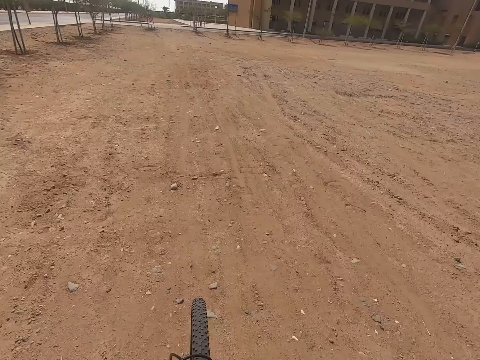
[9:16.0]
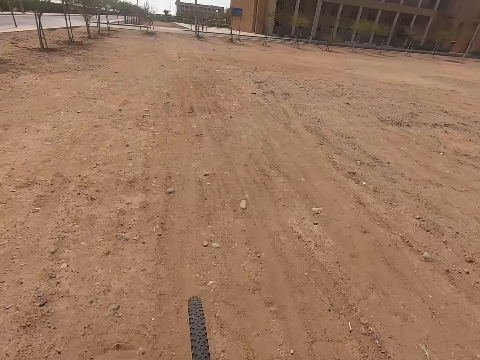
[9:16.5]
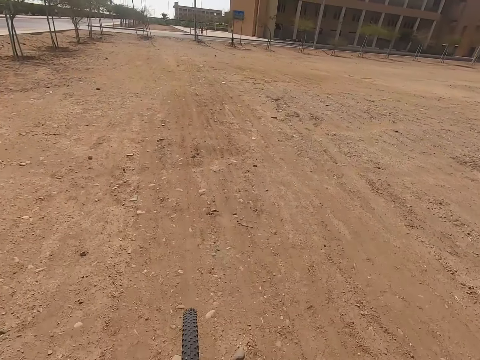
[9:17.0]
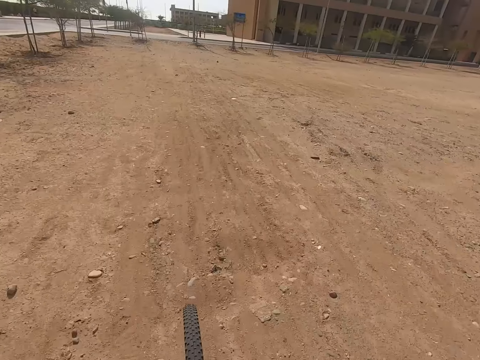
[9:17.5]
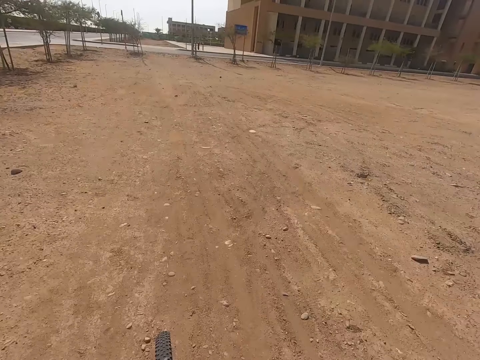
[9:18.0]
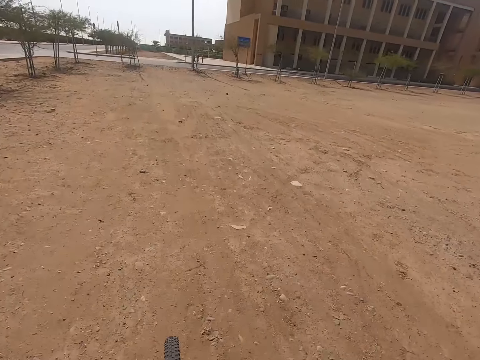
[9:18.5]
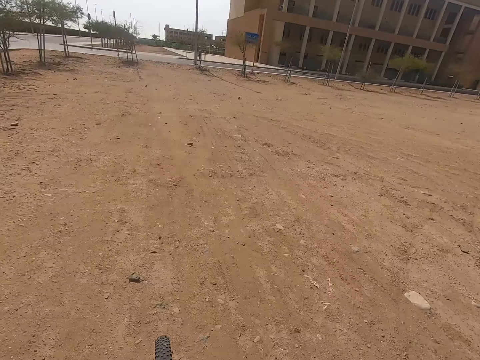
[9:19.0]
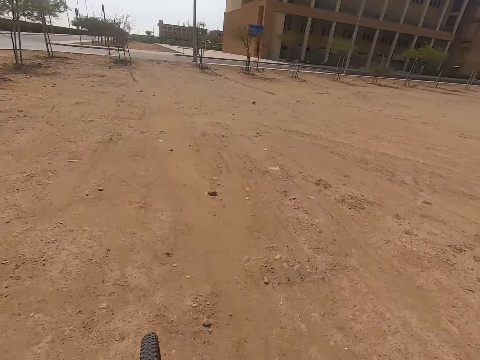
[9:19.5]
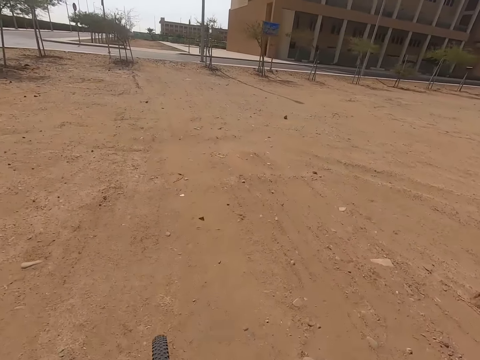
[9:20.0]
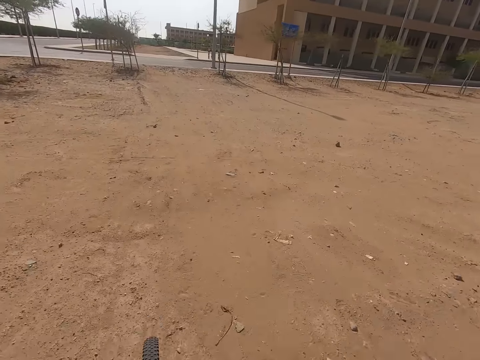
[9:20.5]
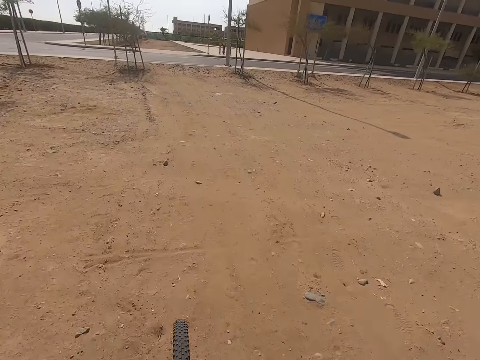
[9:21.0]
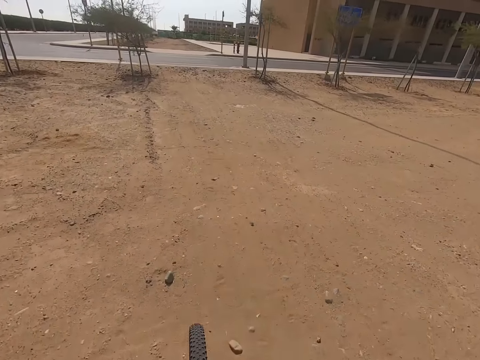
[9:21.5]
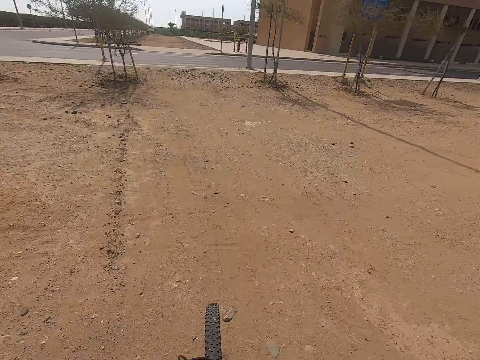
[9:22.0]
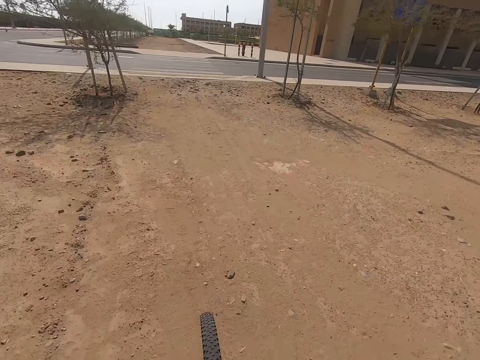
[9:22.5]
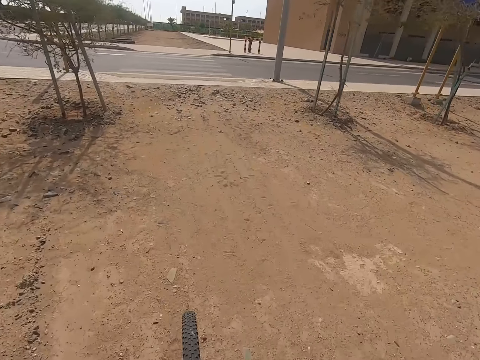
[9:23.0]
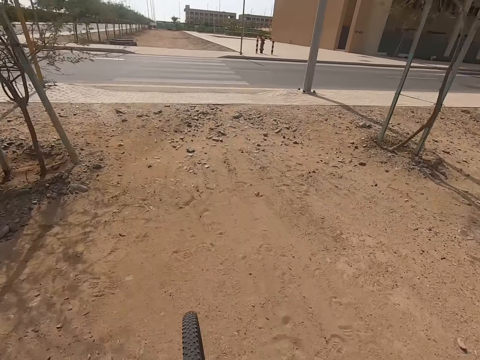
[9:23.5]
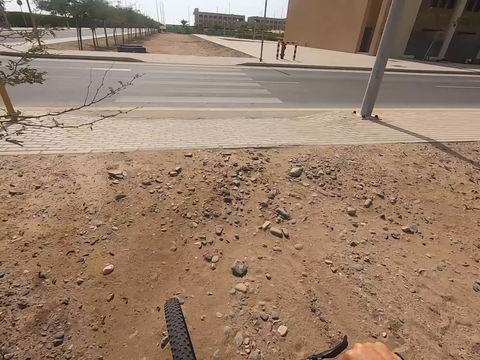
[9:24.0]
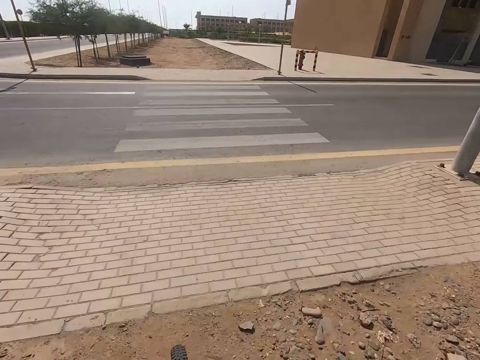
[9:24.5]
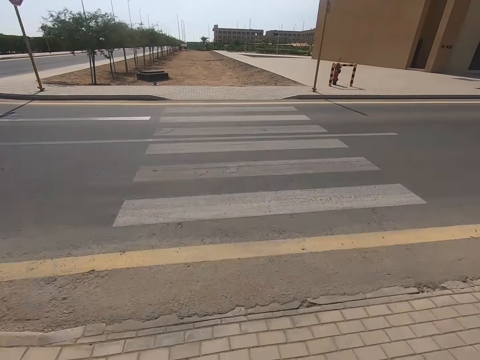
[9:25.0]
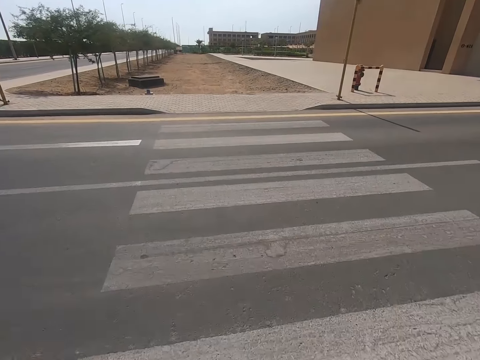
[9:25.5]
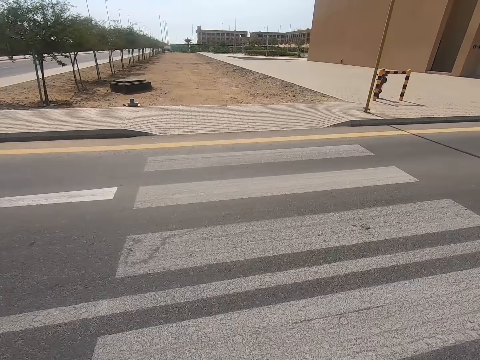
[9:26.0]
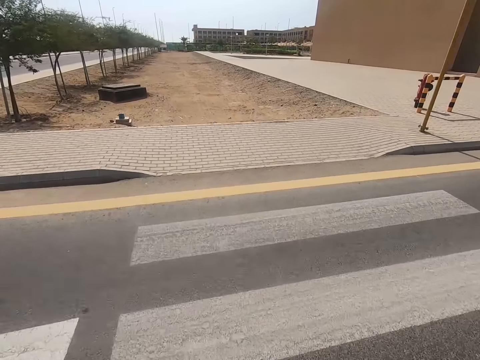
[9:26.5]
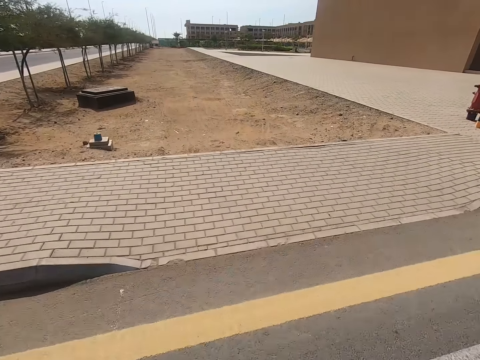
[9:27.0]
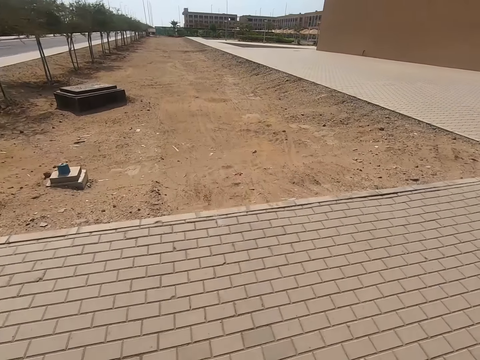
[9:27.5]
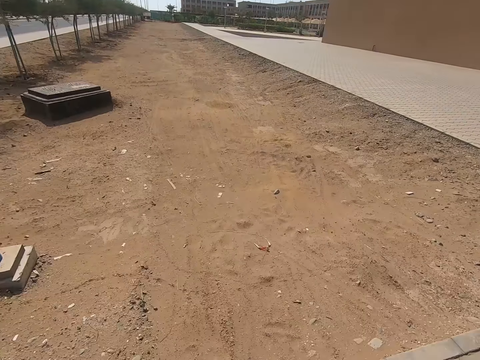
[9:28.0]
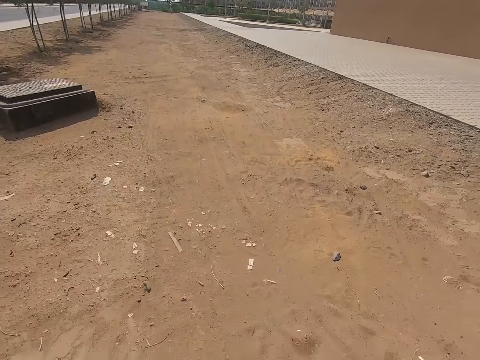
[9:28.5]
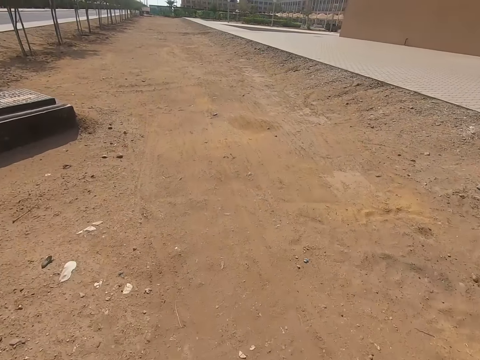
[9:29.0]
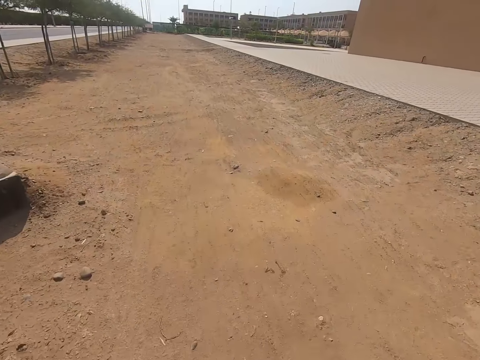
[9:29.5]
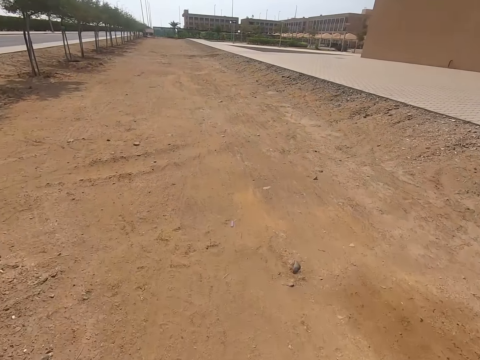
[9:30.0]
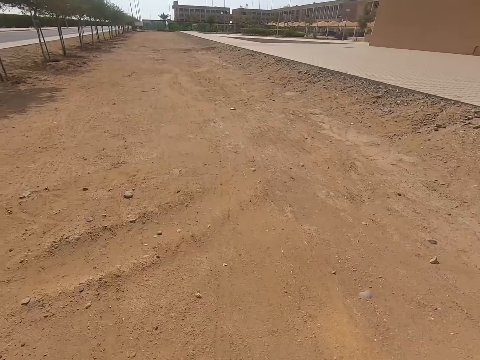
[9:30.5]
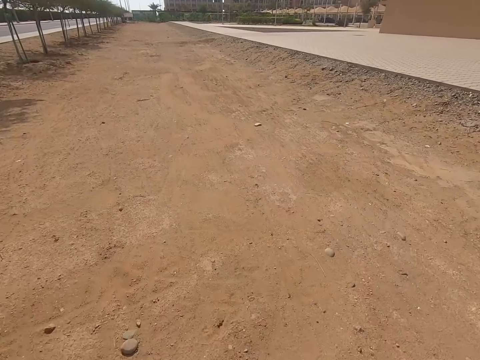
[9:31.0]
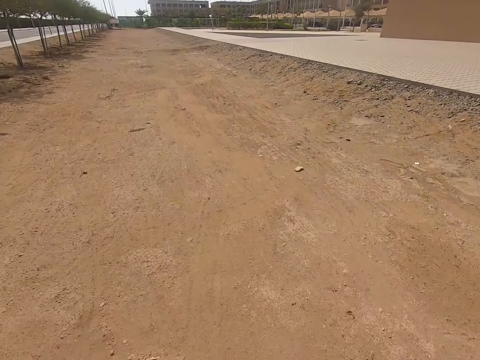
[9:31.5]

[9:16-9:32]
The camera wearer cycles. They cycle repeatedly.

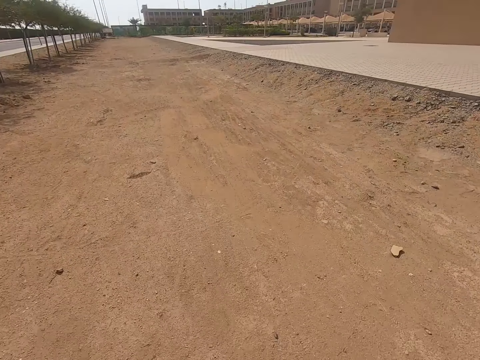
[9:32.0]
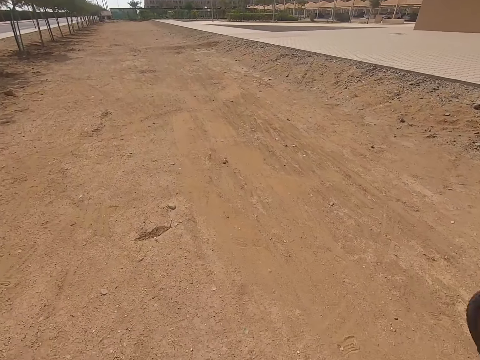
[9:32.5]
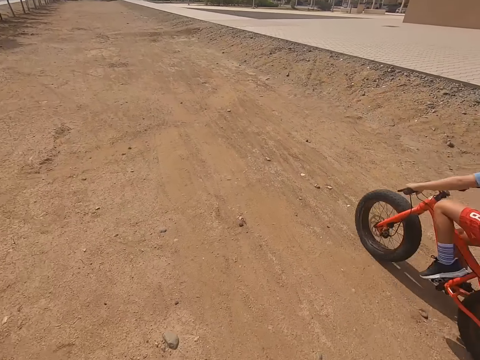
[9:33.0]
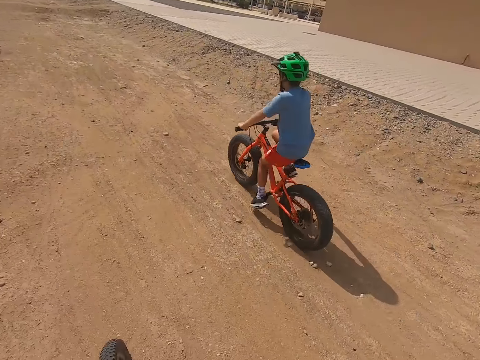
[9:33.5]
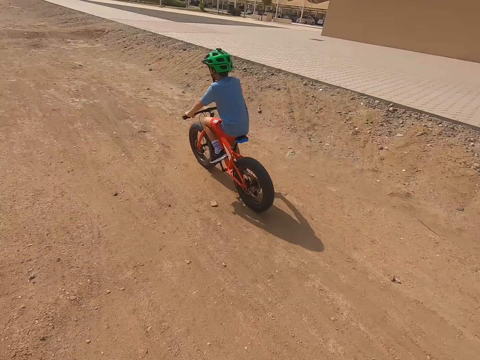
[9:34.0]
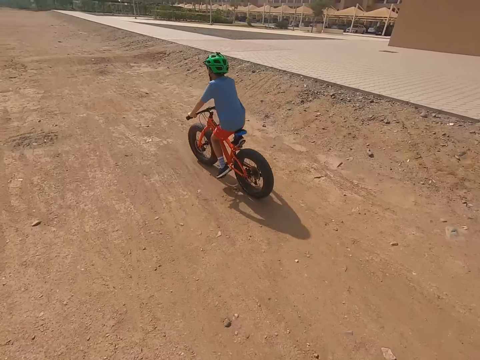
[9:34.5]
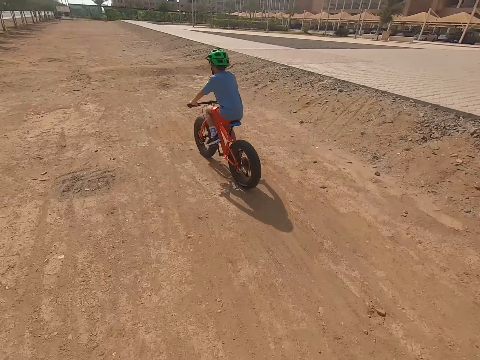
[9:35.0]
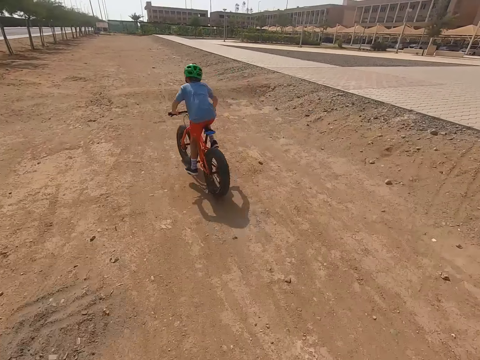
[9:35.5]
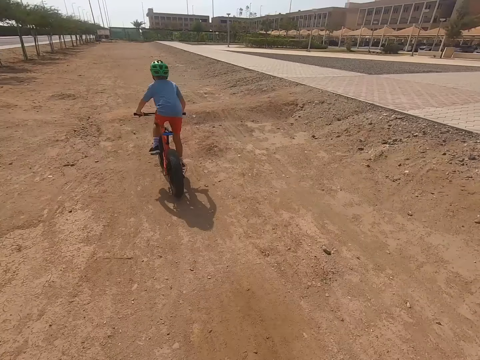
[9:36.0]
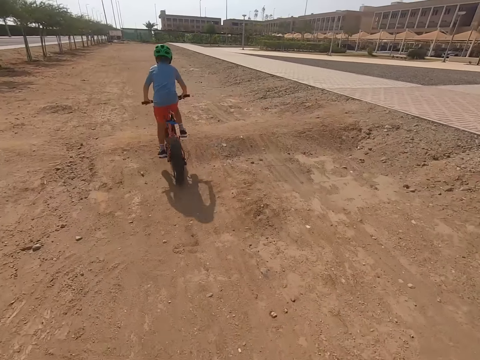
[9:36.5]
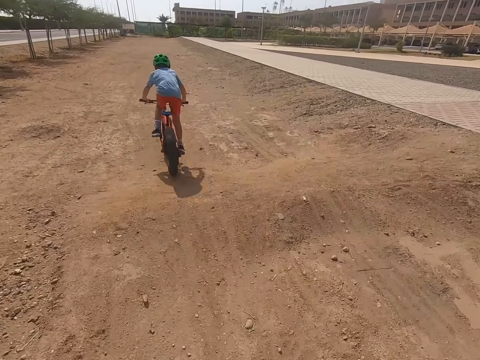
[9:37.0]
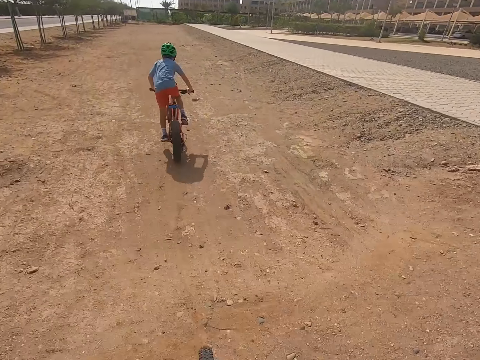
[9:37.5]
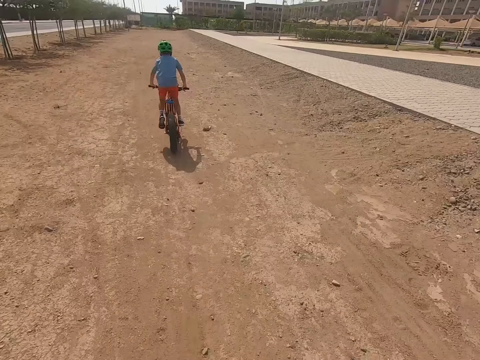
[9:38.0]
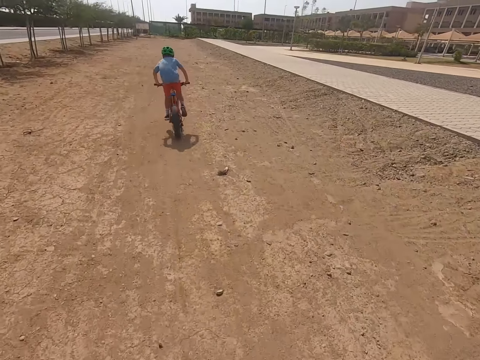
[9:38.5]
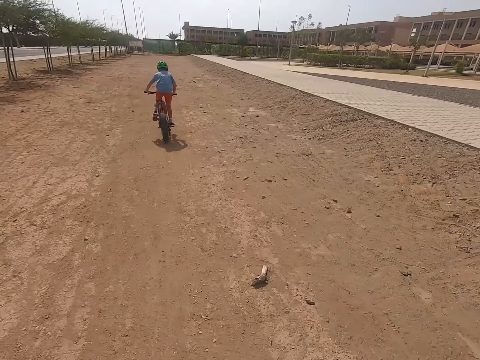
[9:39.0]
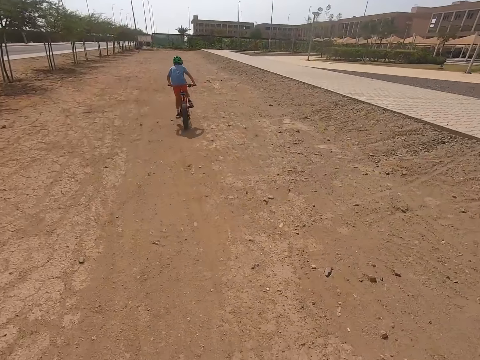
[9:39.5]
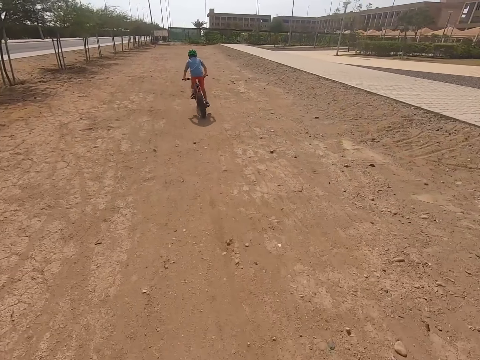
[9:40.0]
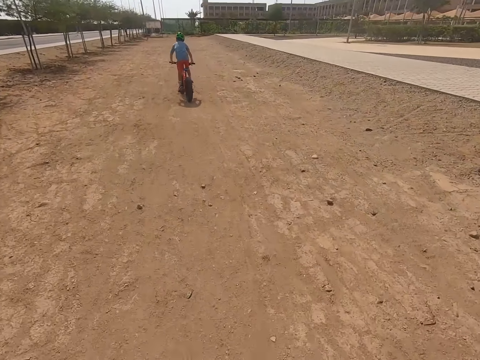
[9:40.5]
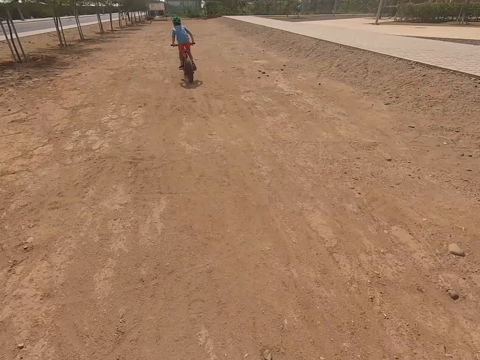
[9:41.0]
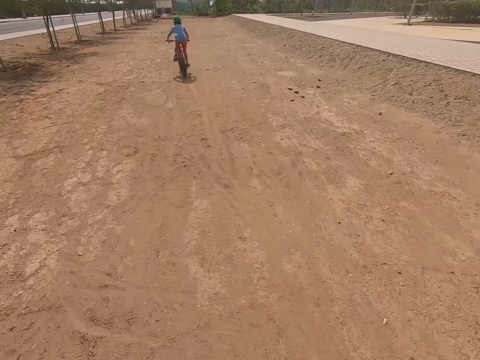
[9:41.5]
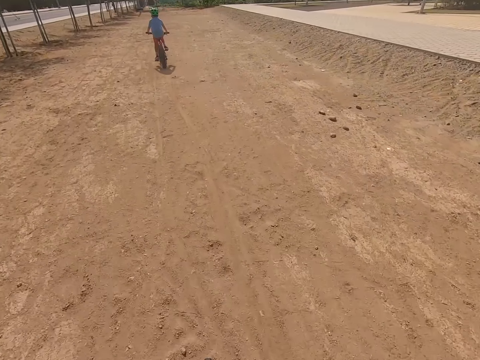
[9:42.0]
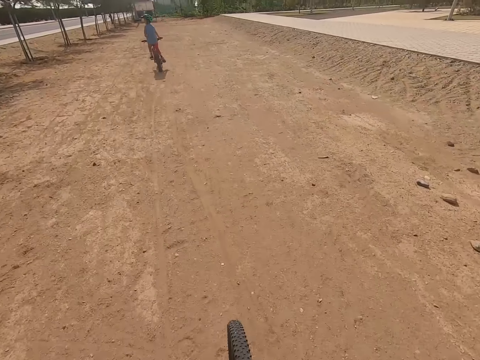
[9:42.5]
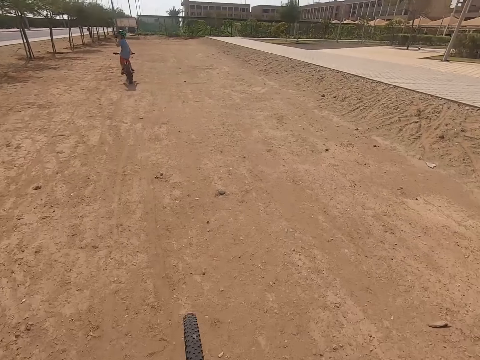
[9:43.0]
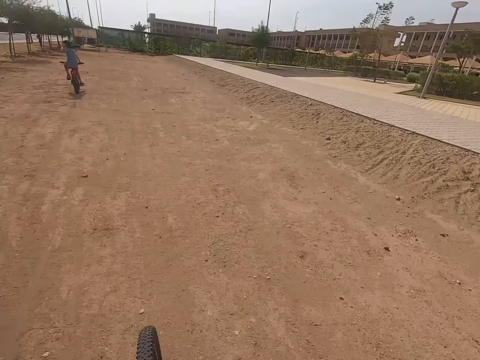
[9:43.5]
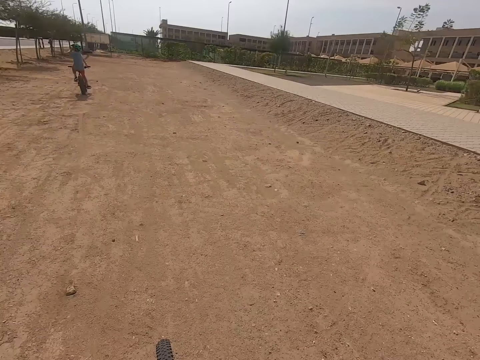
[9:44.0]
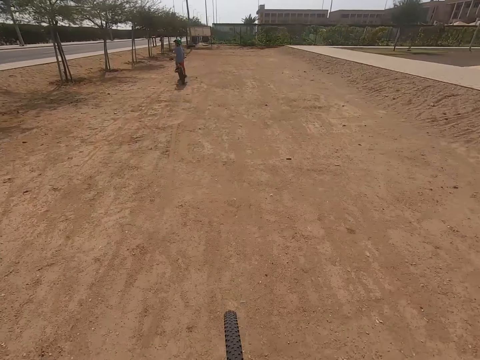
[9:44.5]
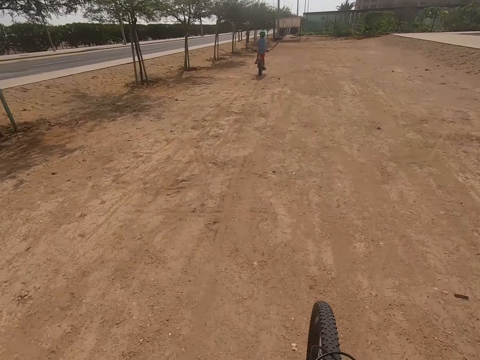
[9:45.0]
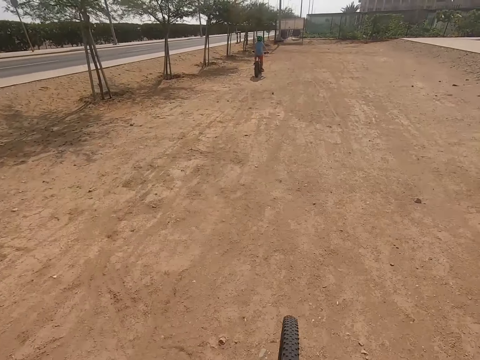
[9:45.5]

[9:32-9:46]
A boy cycles. The boy cycles again. The camera wearer cycles.
